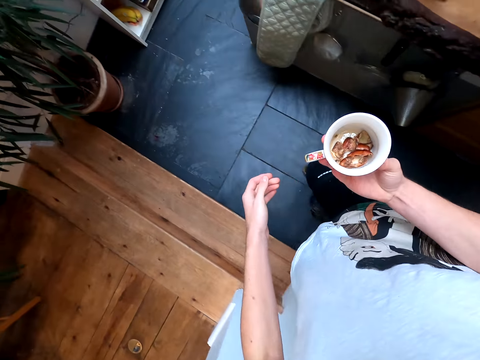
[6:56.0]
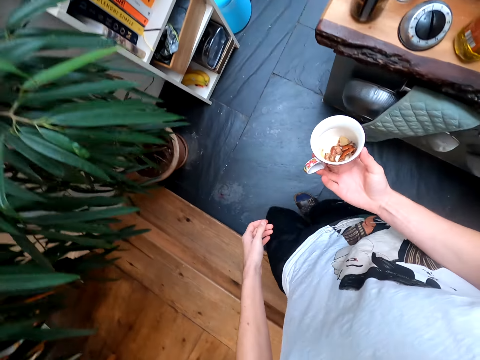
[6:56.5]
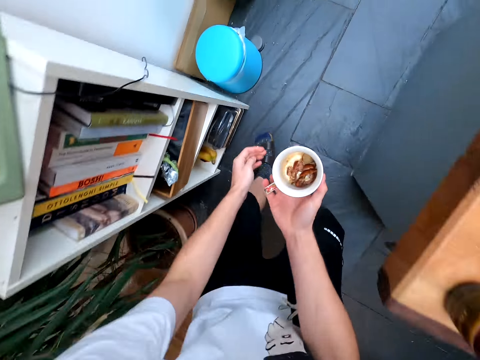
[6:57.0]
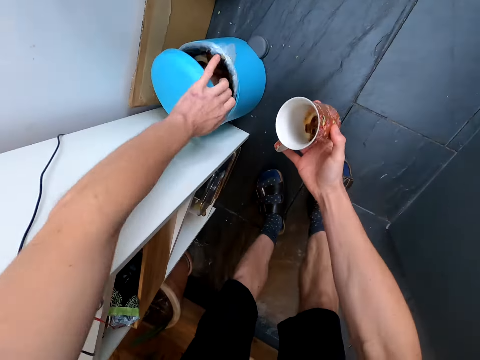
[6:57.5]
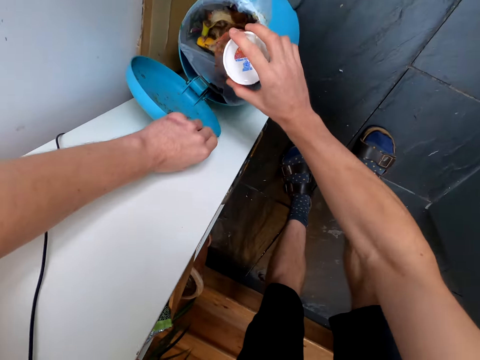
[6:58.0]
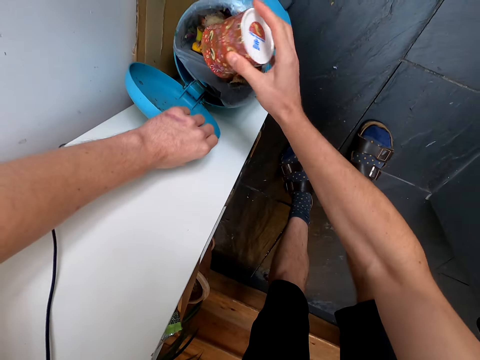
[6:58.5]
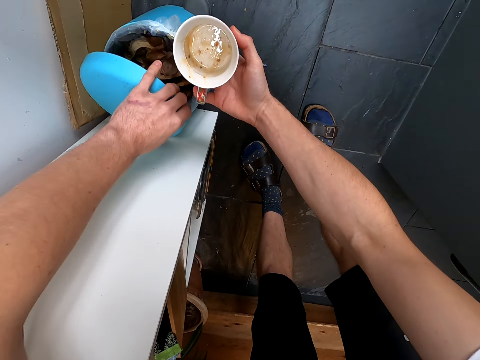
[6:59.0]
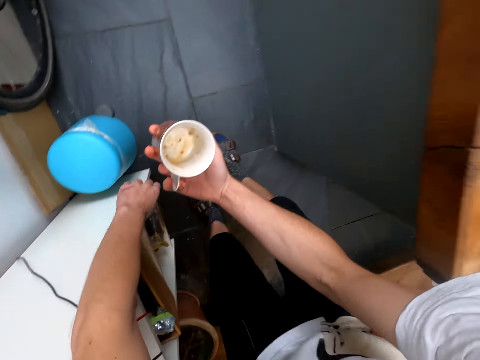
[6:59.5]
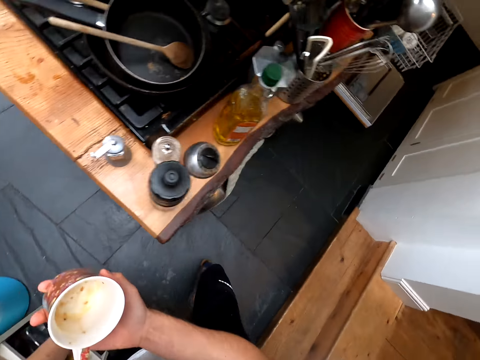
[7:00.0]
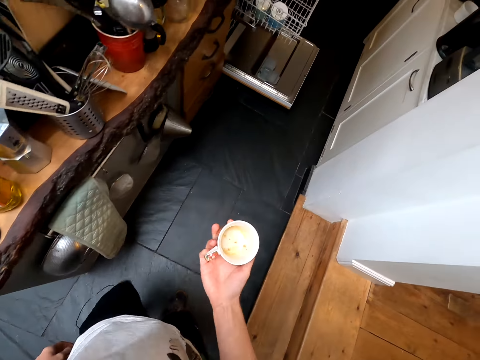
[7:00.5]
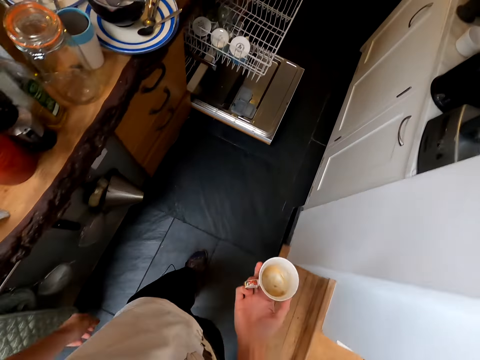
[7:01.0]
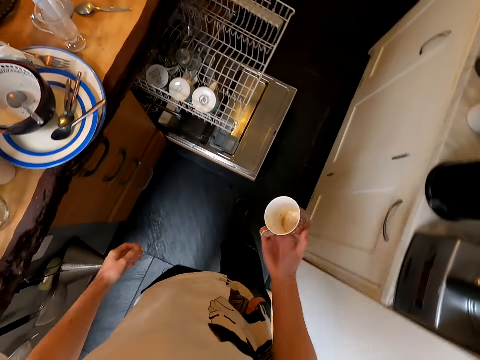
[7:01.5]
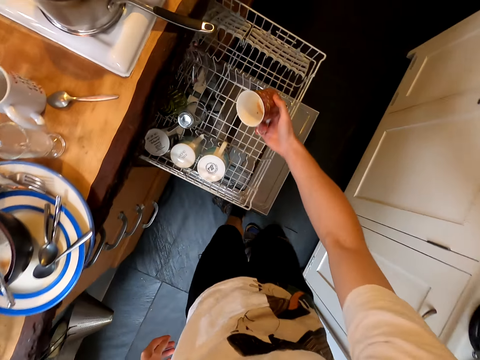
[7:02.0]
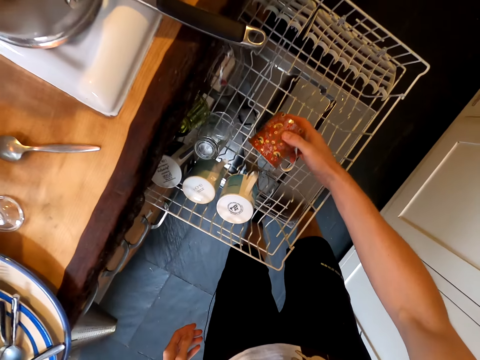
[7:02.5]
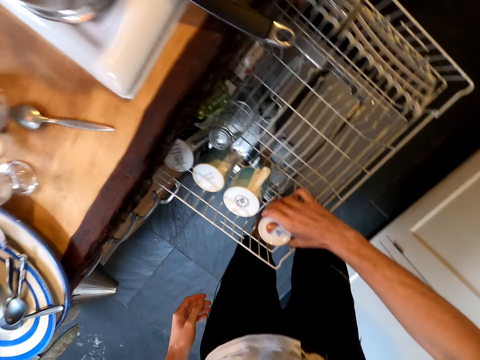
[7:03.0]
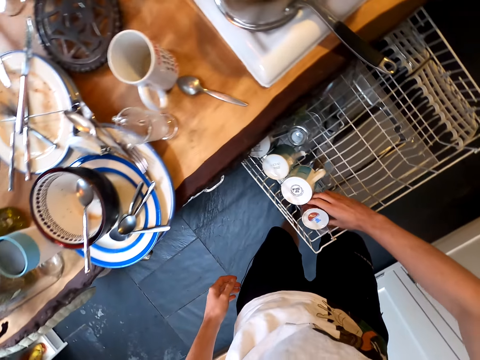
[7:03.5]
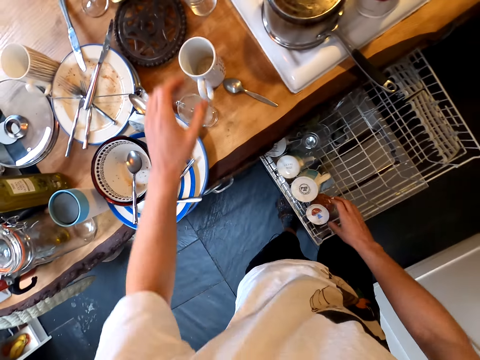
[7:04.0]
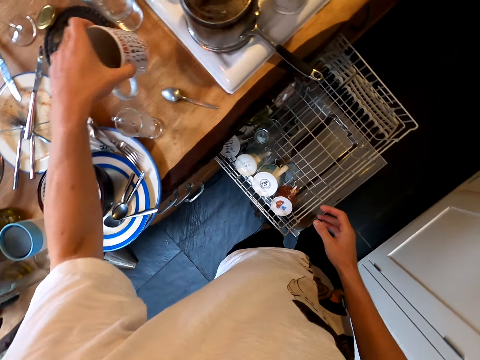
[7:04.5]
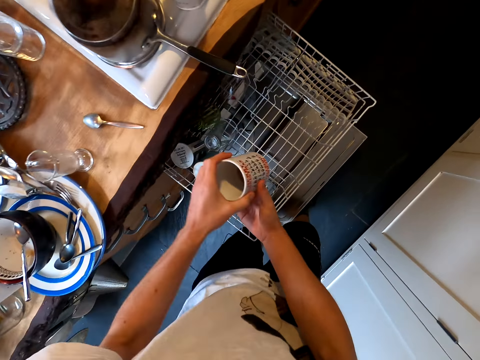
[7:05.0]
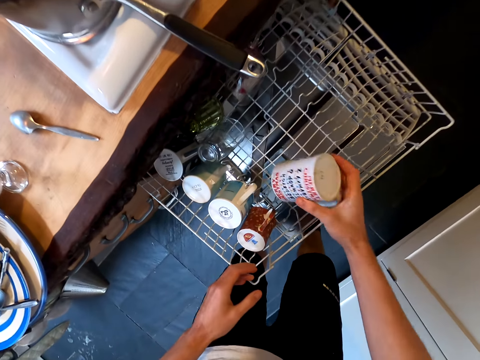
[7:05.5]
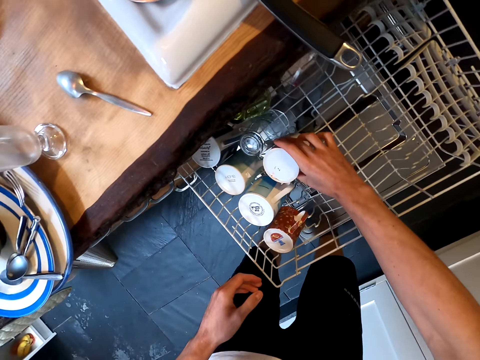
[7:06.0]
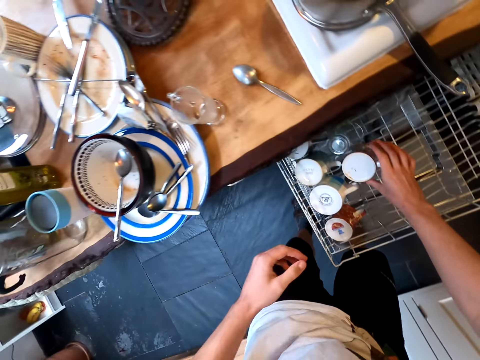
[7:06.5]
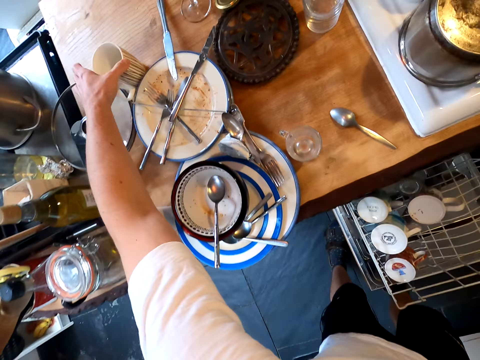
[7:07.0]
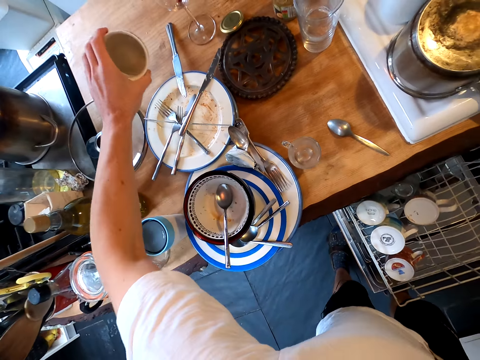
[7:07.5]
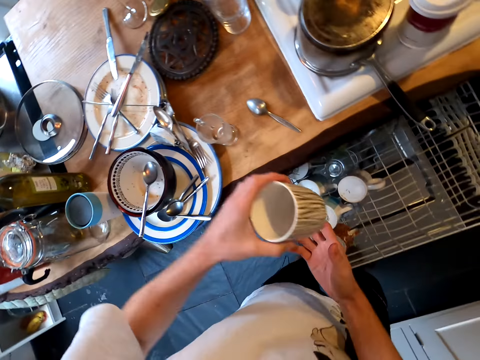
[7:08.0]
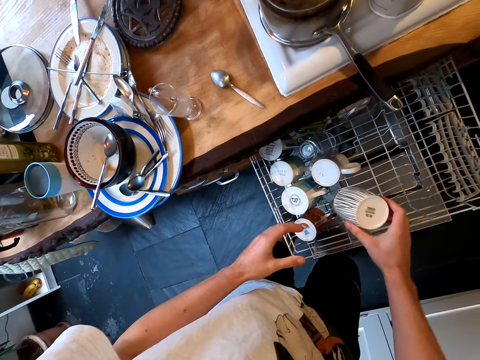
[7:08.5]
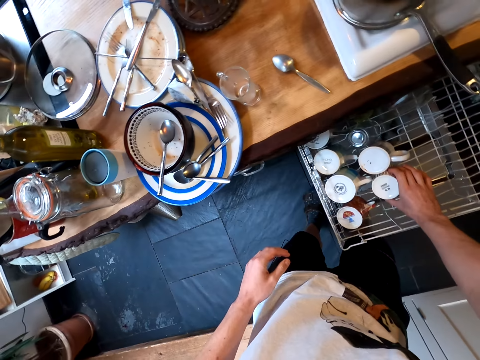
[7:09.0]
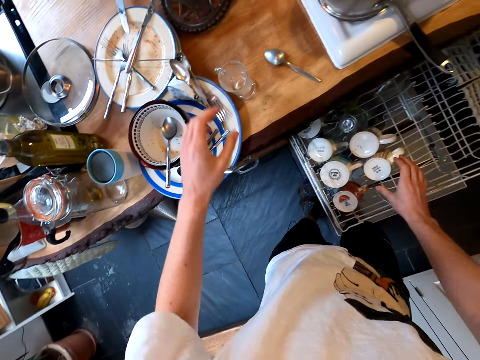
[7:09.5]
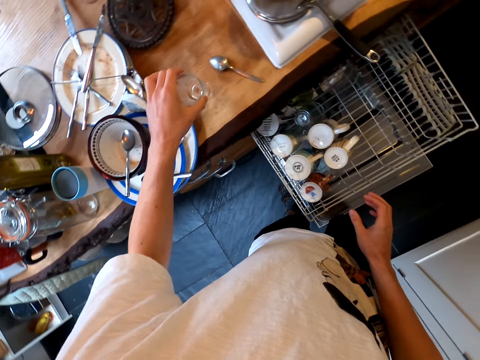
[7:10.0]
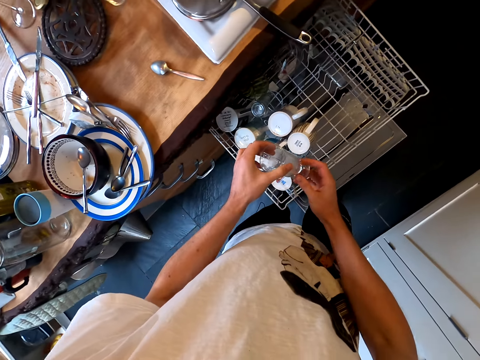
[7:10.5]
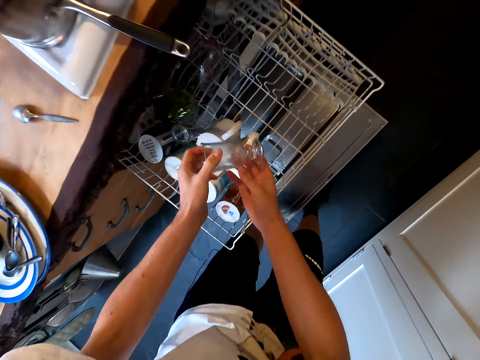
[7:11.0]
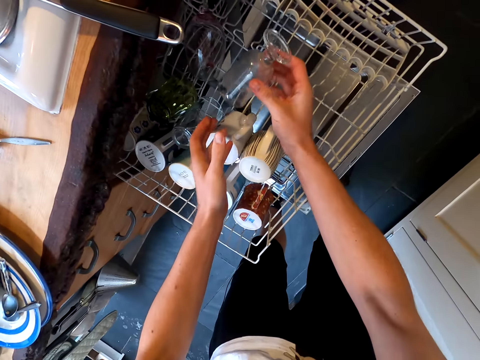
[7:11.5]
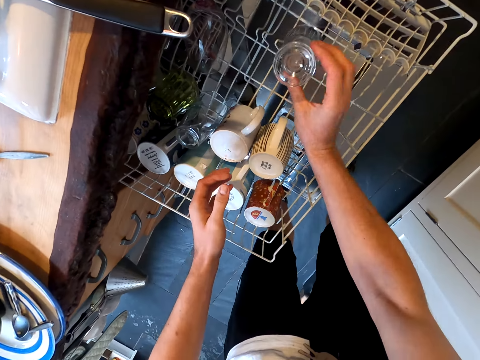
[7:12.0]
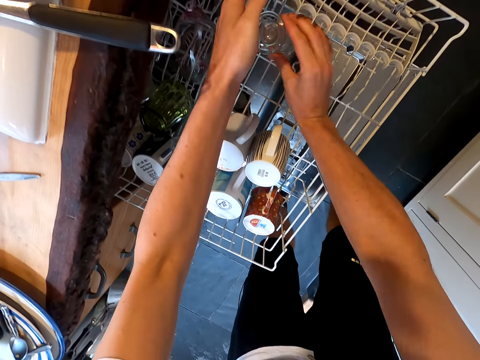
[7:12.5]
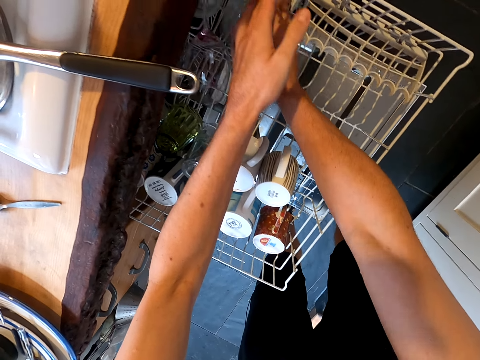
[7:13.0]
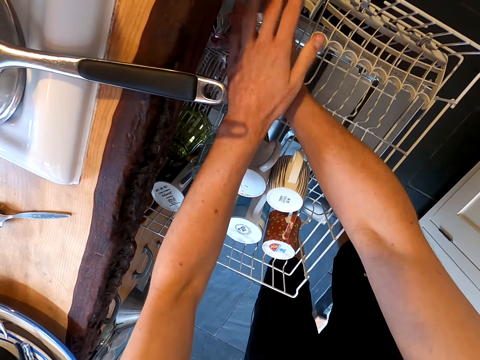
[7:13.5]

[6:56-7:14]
The camera wearer walks around. They bend. They open a trash bin. They put trash from the cup in the bin. They close the trash bin. They stand up. They walk around. They put the cup in the dishrack. They take another cup. They hold the cup with the right hand. They put the cup in the dishwasher. They take another cup. They look on the cup. They hold the cup with the right hand. They put the cup in the dishwasher. They take a glass. They hold the glass with the right hand. They put the glass in the dishwasher.

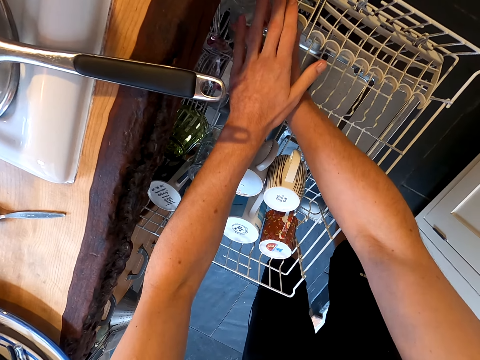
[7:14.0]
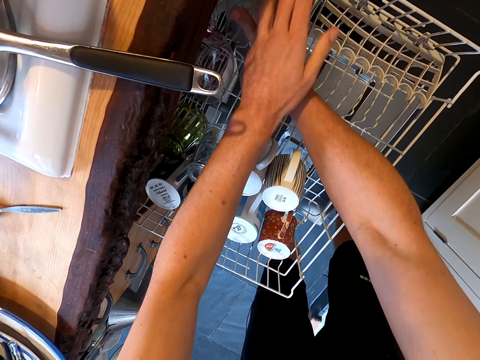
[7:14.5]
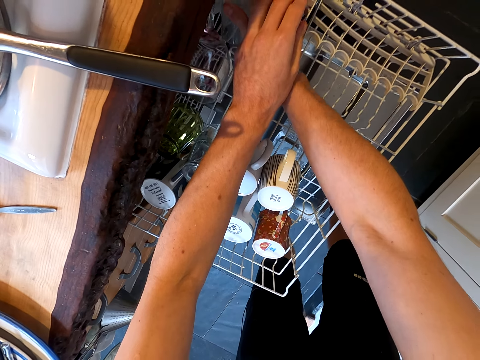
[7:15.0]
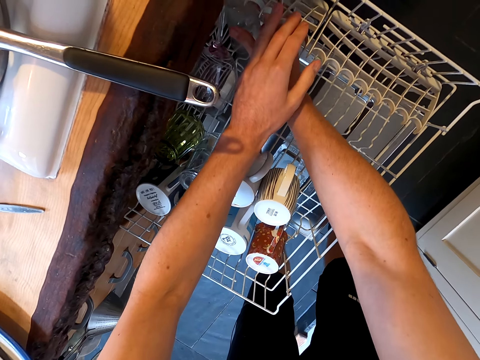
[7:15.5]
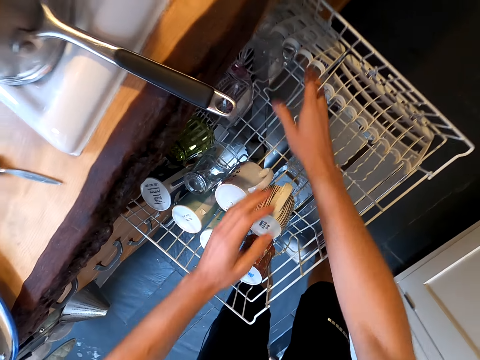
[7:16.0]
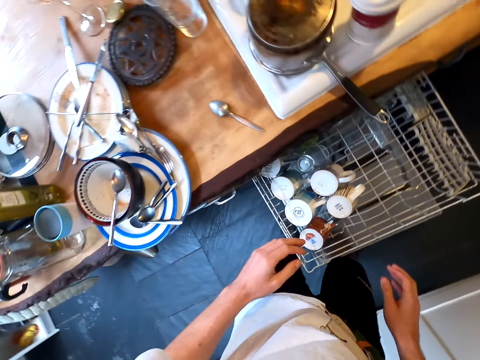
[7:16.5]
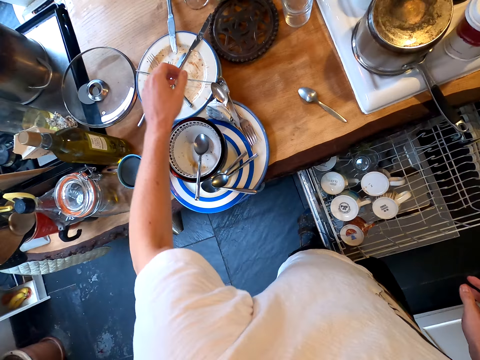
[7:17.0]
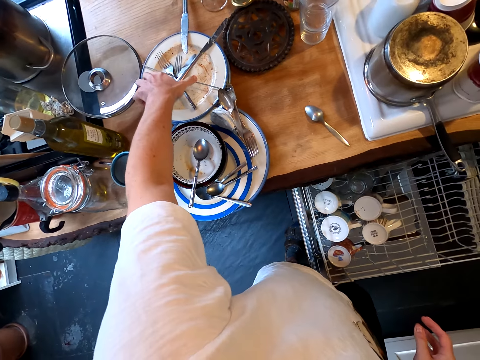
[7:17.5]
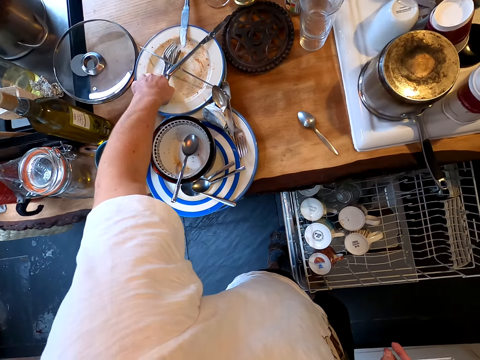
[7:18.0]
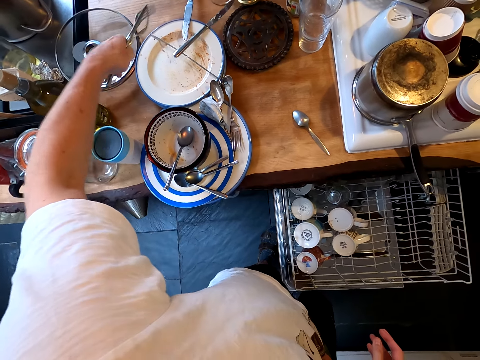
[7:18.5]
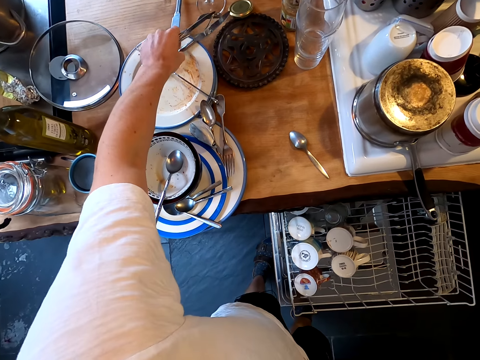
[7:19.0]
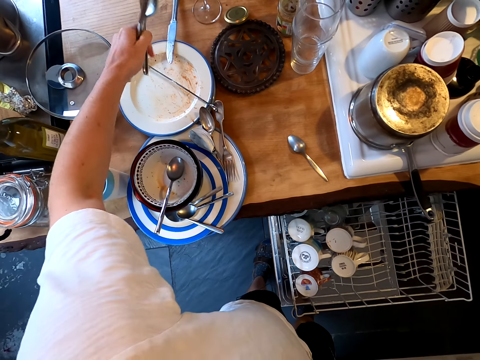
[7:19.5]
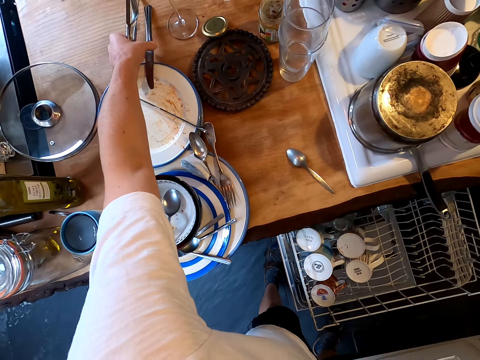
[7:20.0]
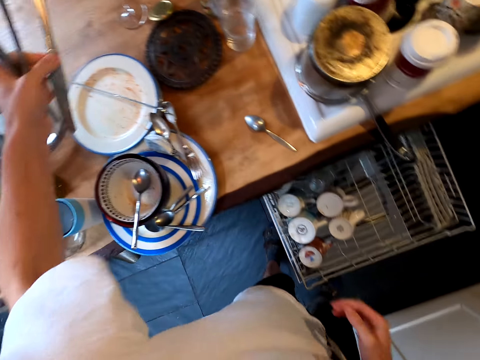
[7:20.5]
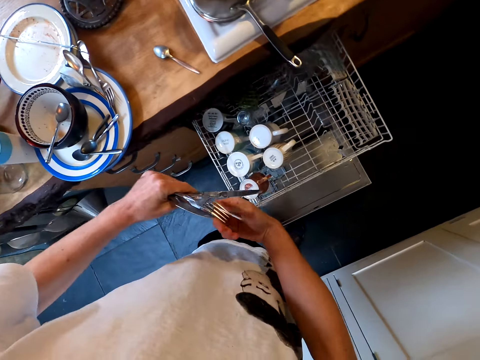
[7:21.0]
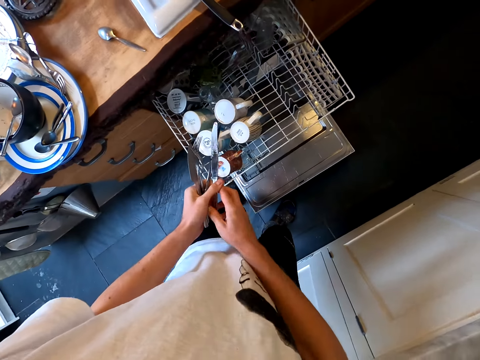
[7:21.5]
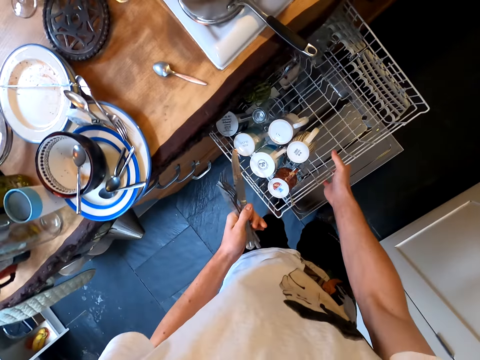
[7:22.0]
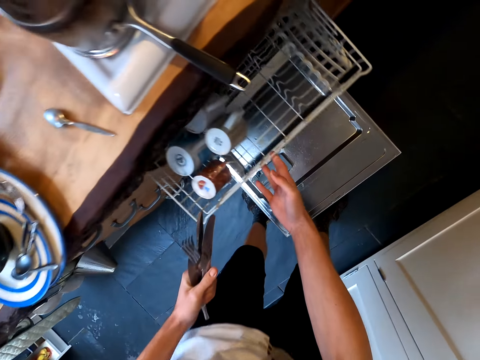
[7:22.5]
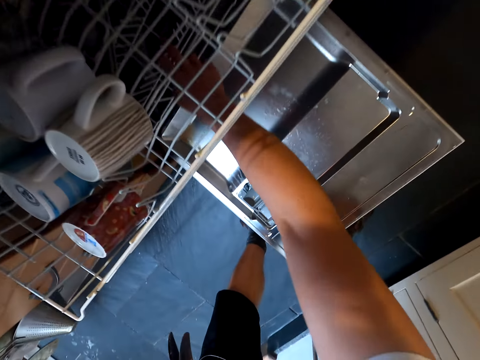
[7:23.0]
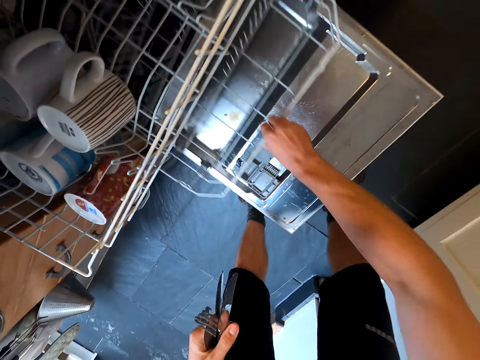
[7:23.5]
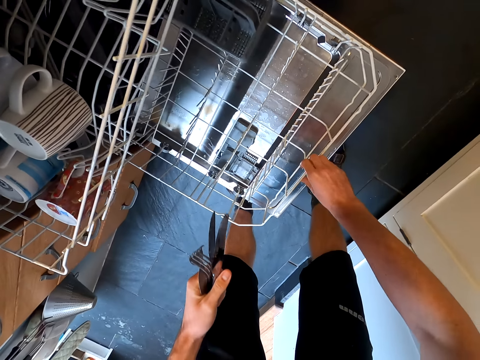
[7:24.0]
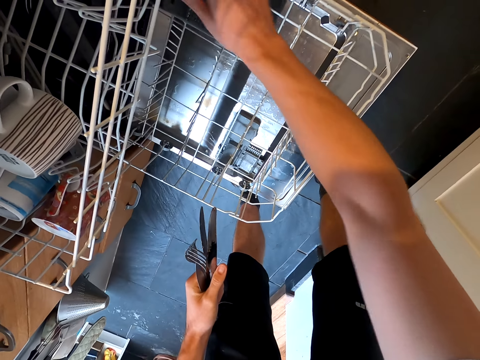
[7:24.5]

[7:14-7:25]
The camera wearer presses the dishwasher handle. They remove a hand from the dishwasher. They take cutleries. They arrange the cutleries. They push the dish rack. They open another dishwasher rack.
